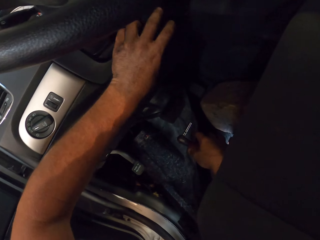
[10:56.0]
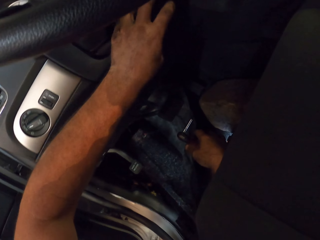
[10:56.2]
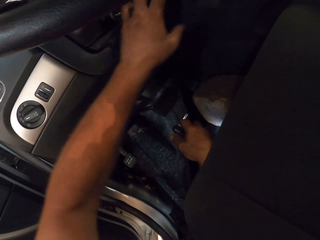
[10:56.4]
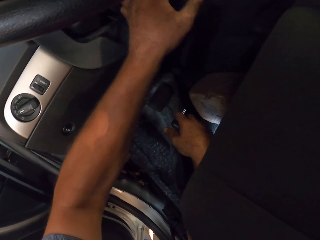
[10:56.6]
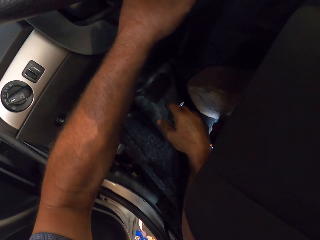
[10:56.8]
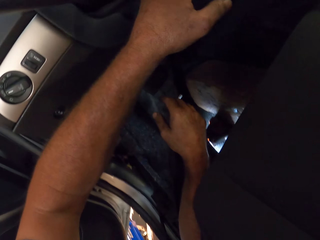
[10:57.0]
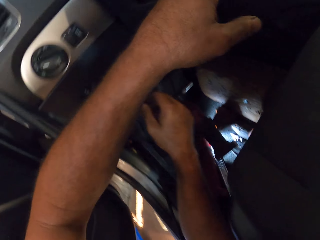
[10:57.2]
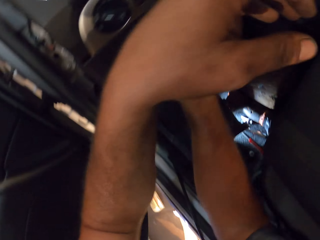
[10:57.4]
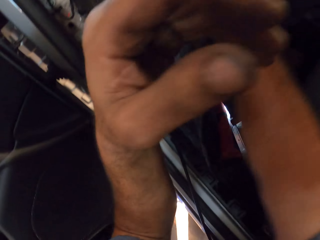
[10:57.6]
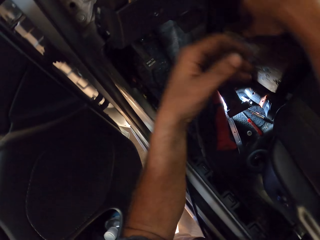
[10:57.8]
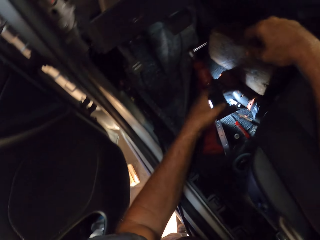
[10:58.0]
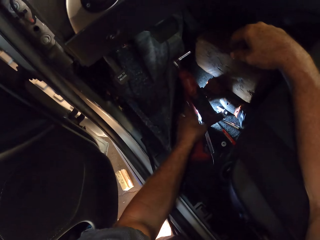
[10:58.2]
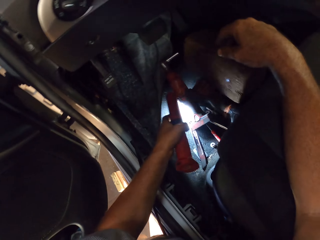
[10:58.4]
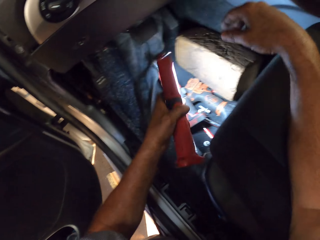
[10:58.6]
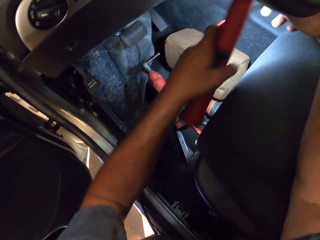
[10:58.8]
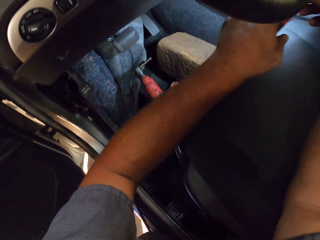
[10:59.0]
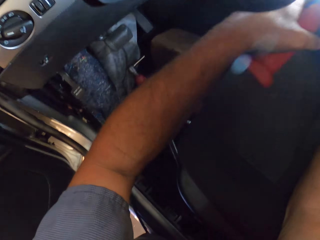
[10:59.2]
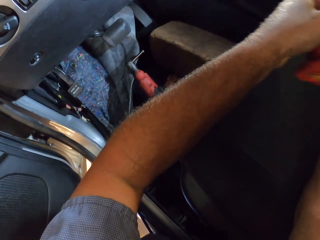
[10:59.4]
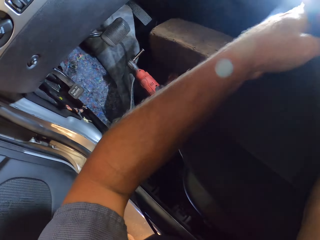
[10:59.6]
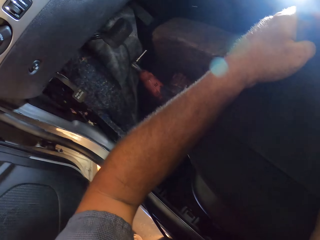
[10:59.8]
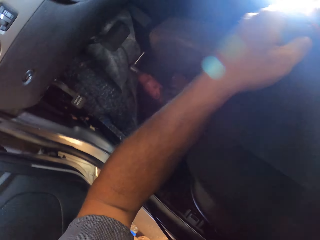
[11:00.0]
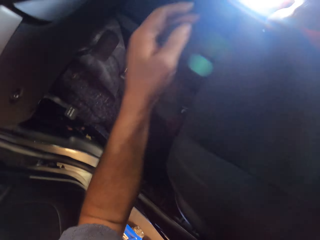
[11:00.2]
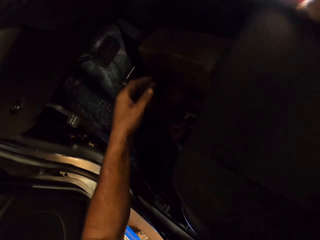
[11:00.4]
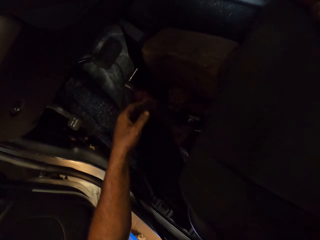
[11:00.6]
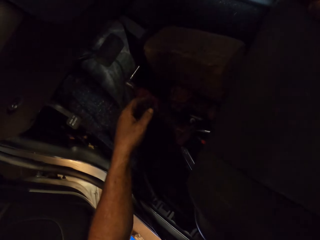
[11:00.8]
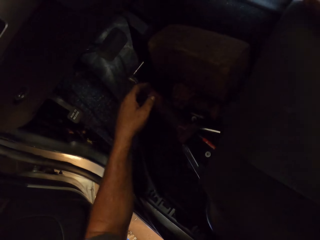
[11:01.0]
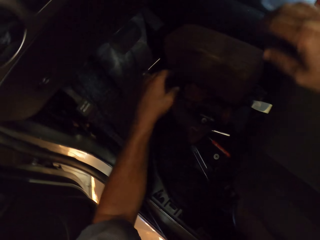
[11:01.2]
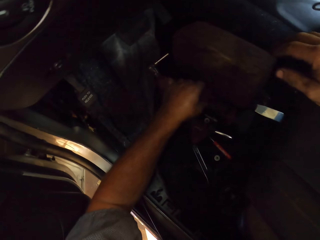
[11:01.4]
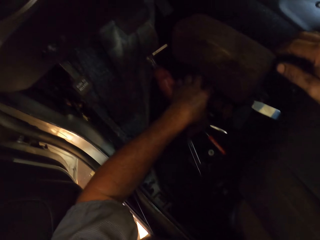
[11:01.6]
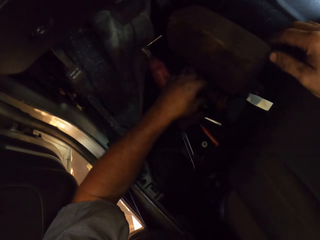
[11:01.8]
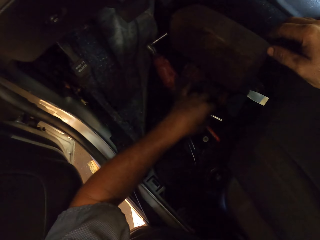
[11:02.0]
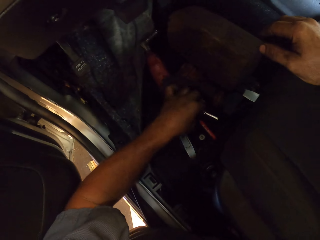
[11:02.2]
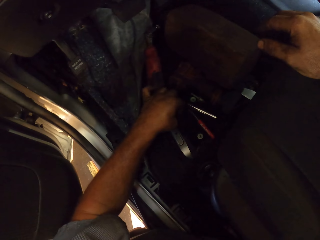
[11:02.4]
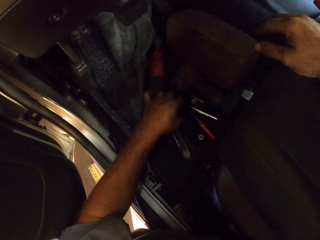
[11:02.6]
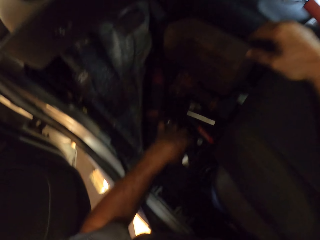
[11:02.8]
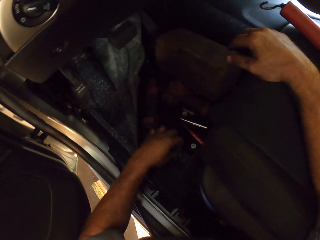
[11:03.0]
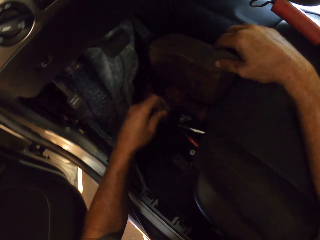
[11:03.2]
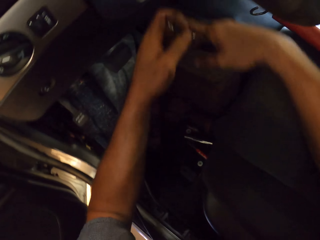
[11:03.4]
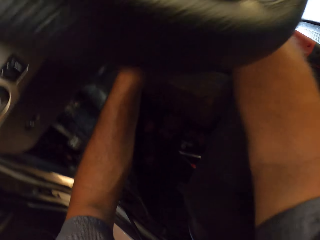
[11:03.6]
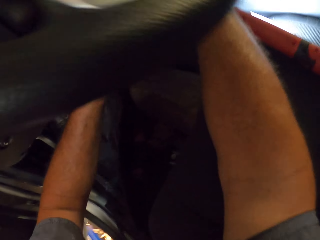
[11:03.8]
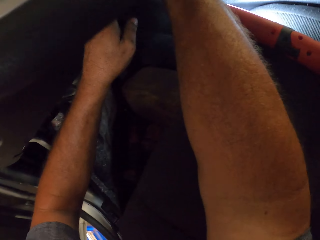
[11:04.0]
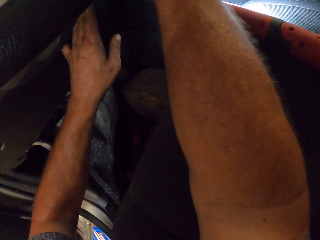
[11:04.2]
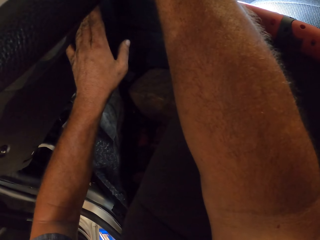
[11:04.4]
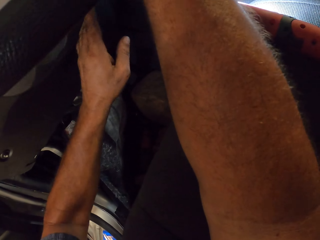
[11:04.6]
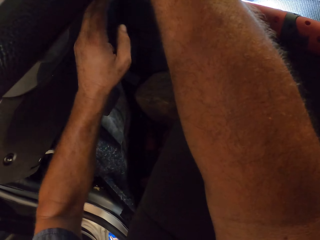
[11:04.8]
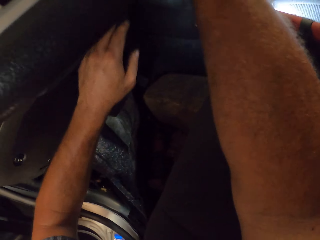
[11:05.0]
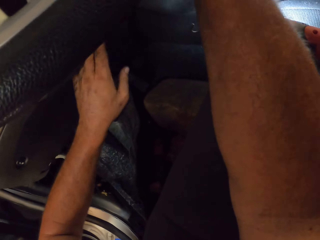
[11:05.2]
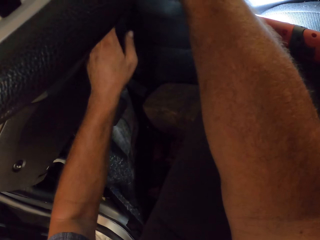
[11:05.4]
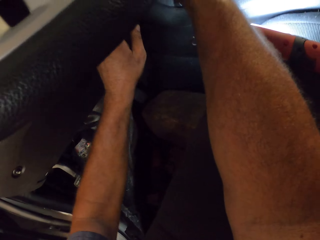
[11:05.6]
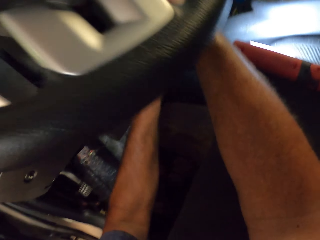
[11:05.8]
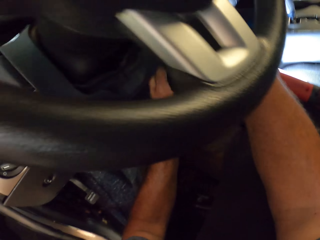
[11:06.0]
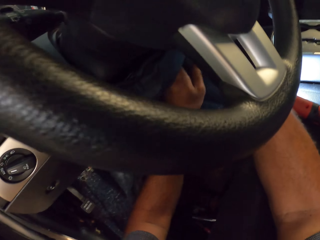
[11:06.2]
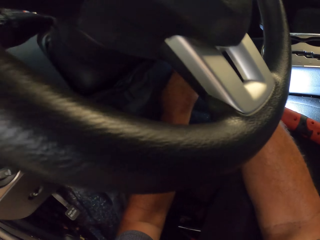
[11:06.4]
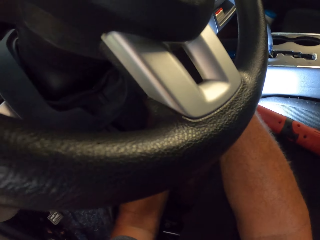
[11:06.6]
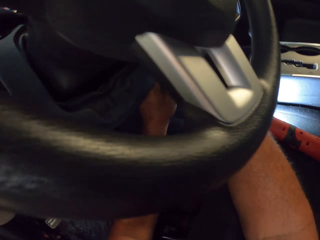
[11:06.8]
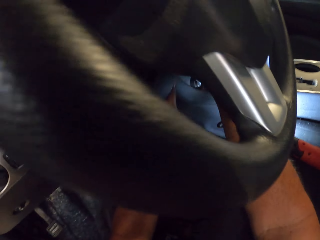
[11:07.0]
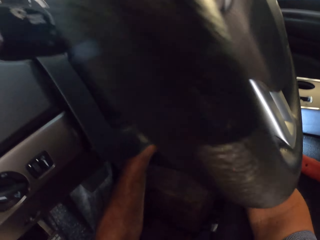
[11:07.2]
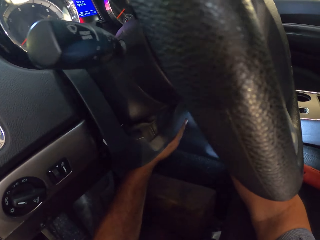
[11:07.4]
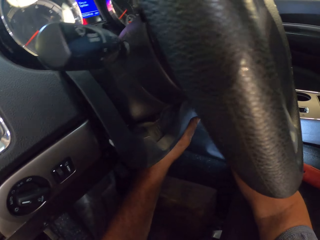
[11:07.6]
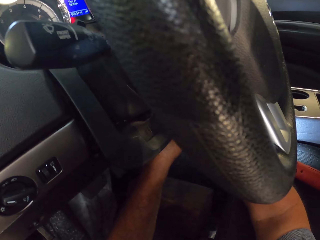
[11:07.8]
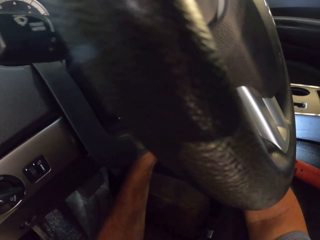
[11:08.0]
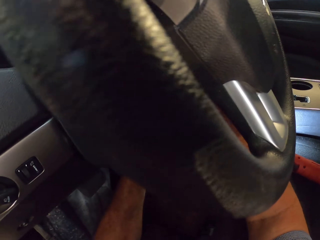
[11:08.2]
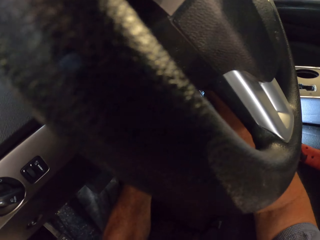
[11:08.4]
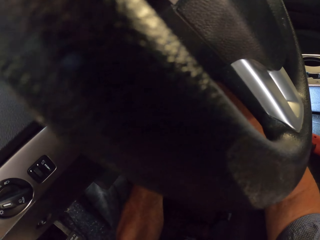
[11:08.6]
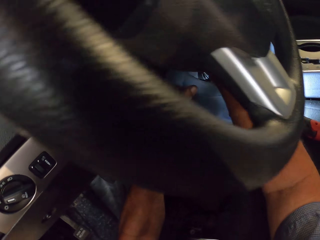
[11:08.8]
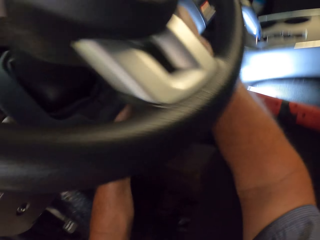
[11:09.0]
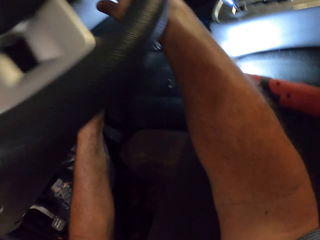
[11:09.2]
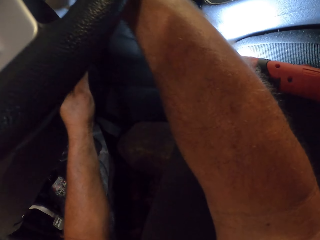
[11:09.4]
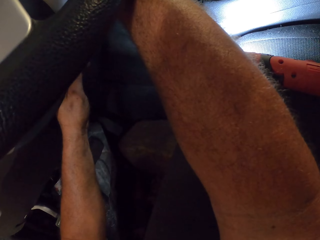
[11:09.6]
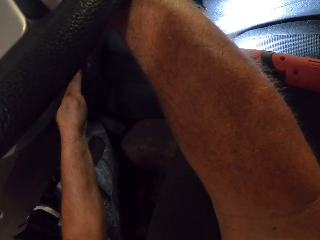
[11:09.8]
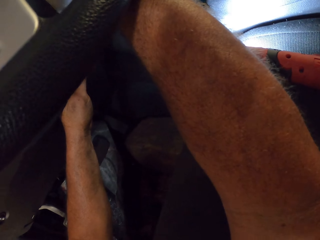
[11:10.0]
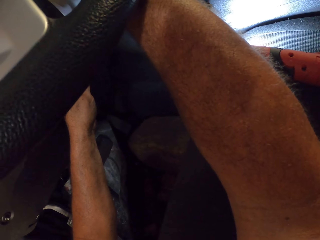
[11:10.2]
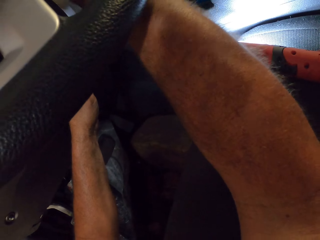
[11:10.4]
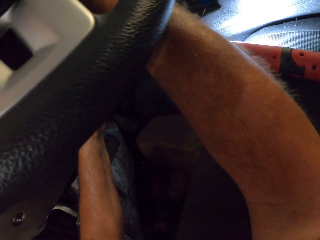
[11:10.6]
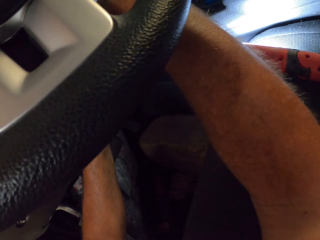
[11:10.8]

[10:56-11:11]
The camera wearer touches the dashboard. They pick up the torch with the left hand. They hold the torch with the other hand. They put the torch on the other side. They move the impact wrench. They pick up something. They touch the dashboard.

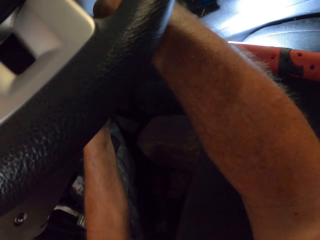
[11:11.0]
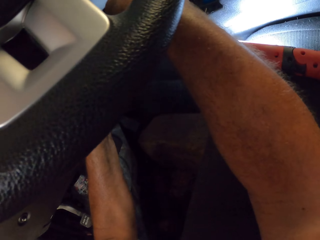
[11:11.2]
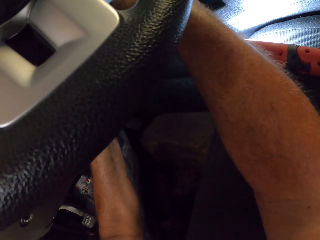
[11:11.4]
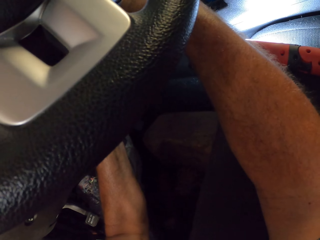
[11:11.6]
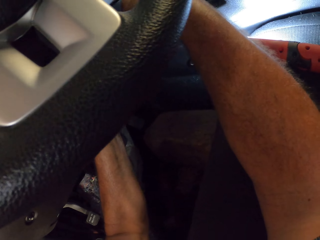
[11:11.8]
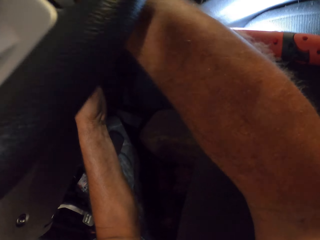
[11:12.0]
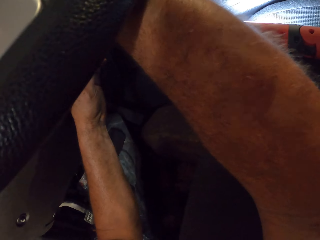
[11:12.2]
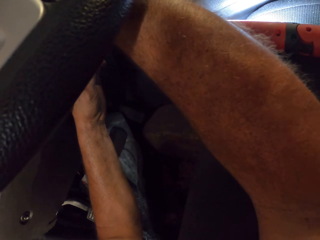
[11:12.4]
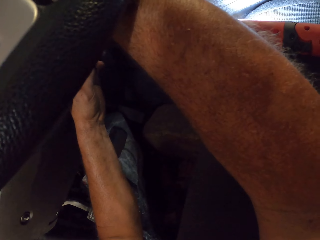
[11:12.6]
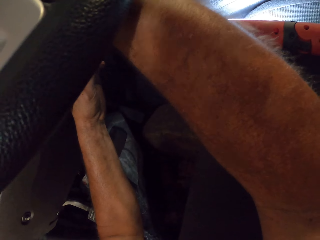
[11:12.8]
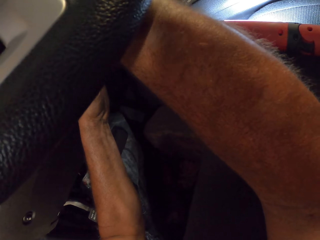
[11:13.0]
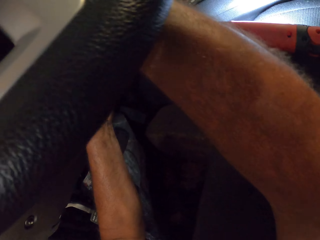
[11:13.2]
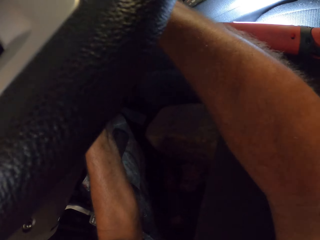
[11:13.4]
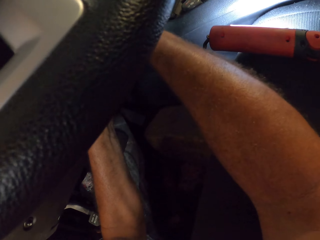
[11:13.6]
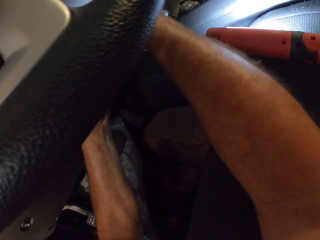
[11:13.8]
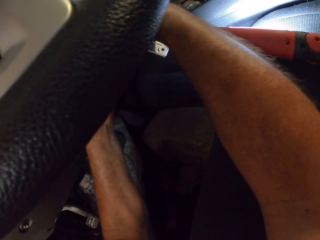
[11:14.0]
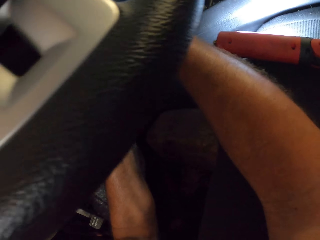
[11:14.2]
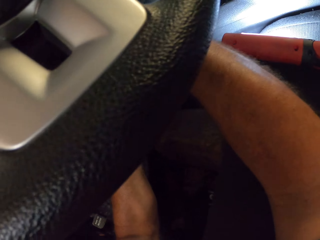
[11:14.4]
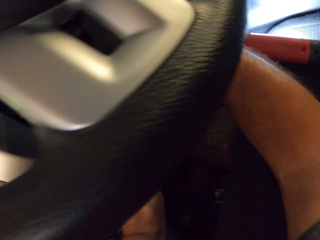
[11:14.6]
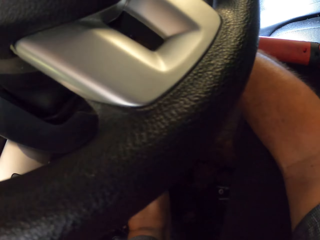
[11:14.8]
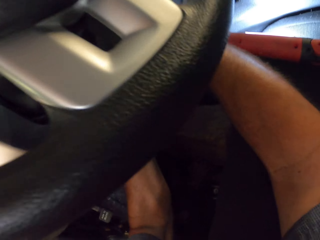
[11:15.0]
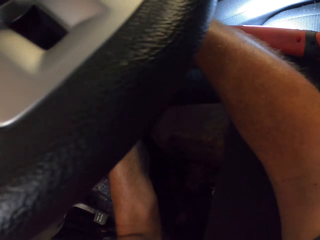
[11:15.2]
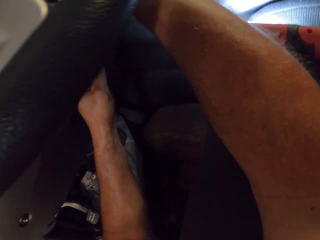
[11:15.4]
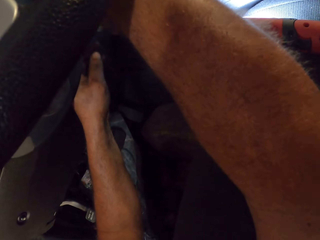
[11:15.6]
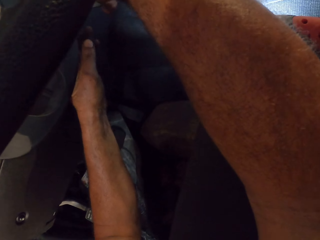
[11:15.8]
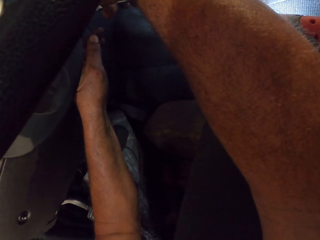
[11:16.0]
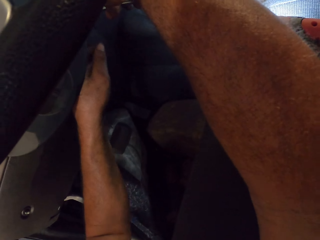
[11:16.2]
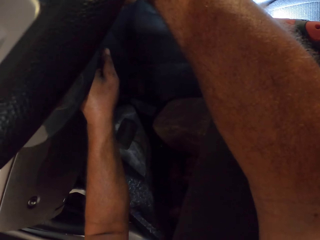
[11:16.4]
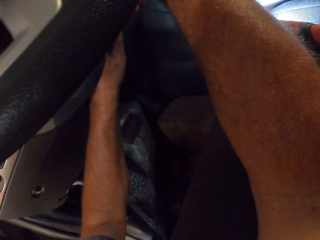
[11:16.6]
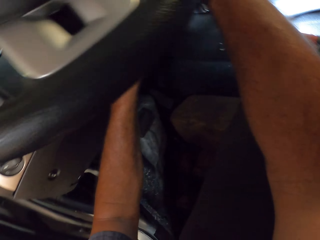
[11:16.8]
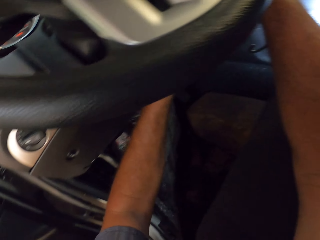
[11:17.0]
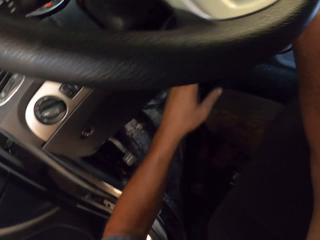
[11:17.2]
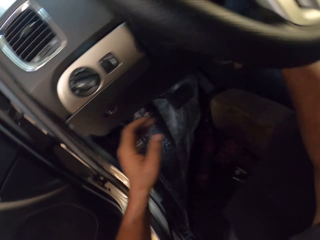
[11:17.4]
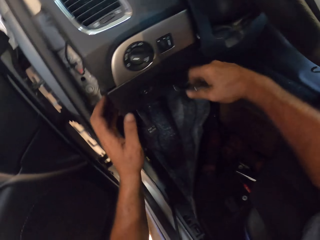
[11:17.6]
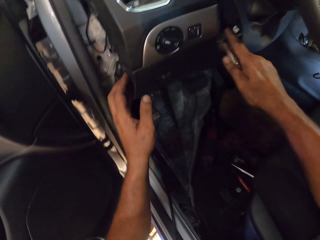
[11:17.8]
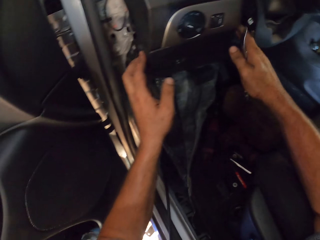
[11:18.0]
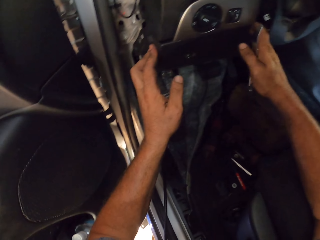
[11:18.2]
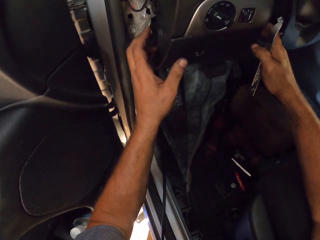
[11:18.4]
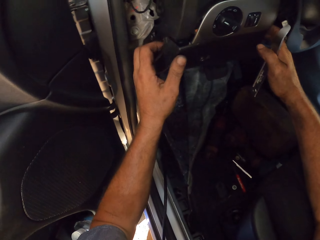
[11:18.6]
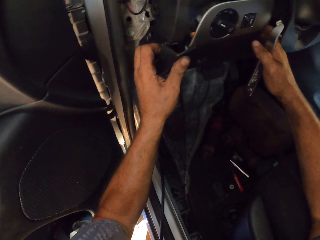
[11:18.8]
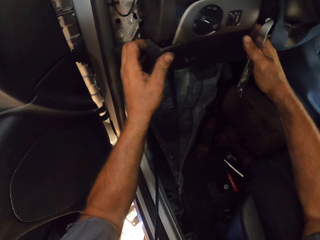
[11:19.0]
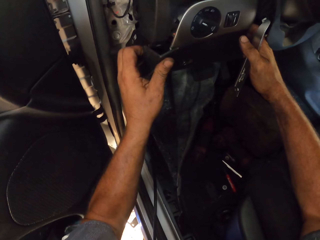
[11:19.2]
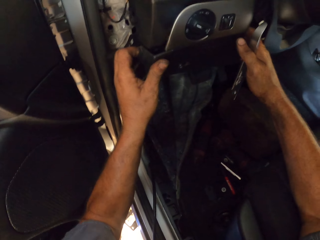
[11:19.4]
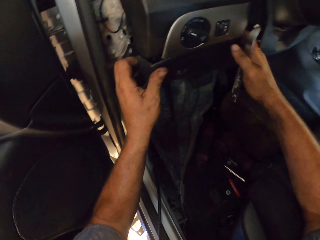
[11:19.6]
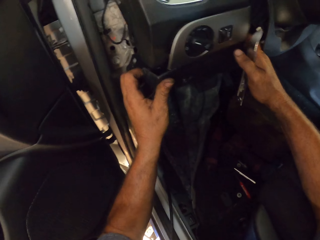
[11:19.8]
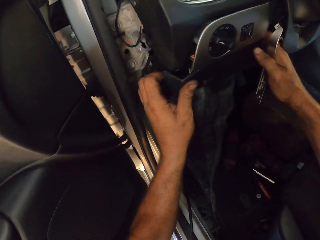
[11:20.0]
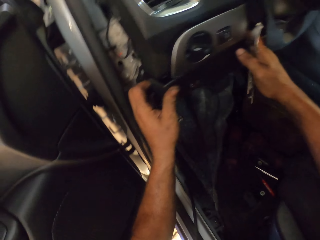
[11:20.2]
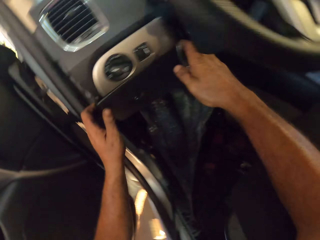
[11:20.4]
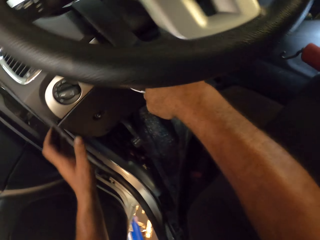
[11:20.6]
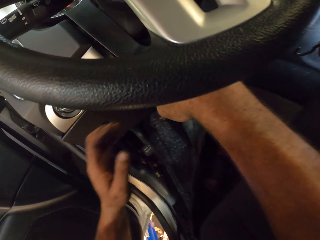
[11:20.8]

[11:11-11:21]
The camera wearer holds the metal. They pull the head unit.
